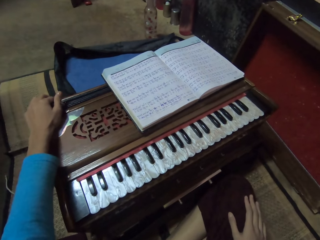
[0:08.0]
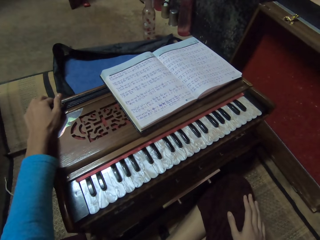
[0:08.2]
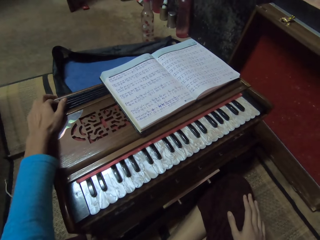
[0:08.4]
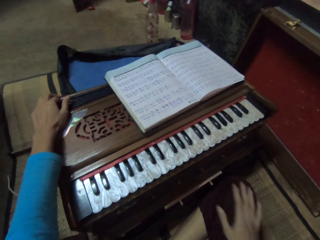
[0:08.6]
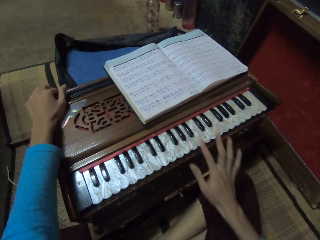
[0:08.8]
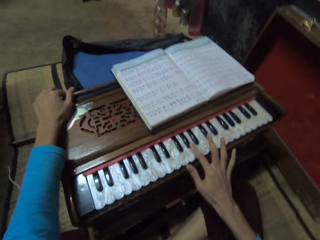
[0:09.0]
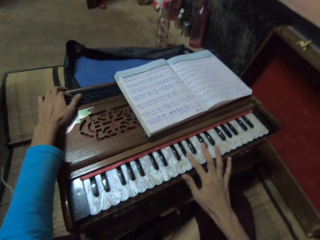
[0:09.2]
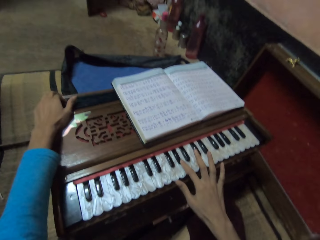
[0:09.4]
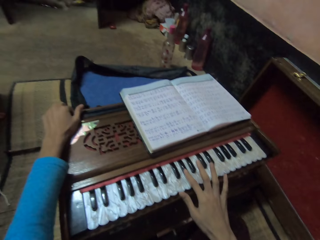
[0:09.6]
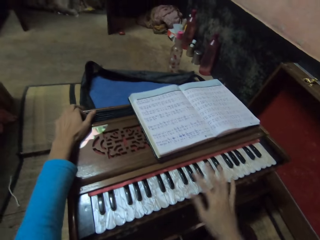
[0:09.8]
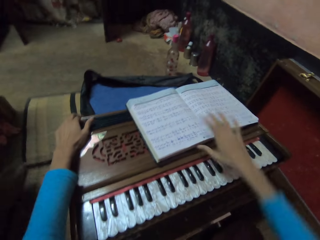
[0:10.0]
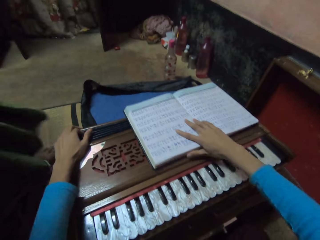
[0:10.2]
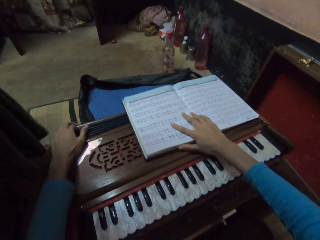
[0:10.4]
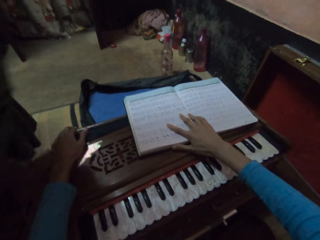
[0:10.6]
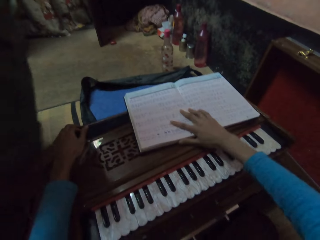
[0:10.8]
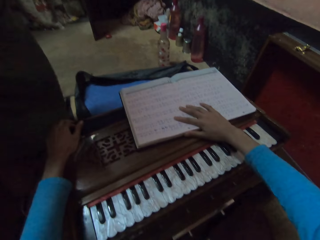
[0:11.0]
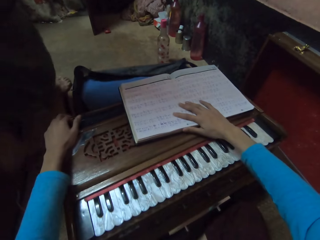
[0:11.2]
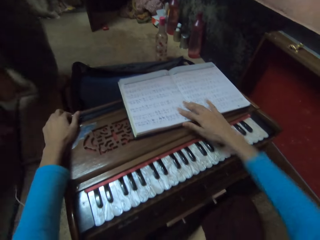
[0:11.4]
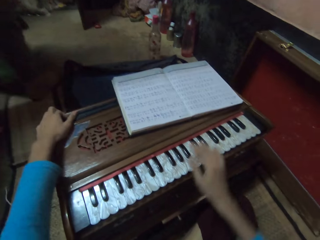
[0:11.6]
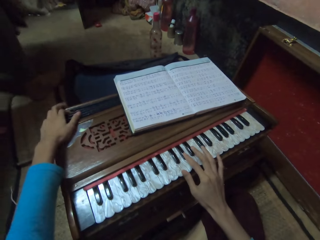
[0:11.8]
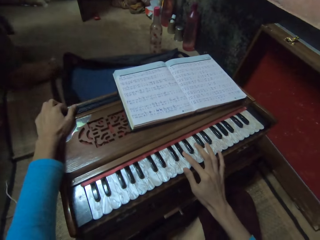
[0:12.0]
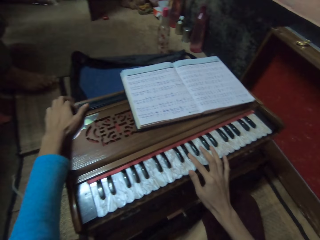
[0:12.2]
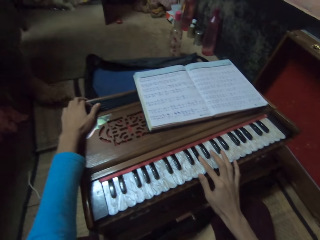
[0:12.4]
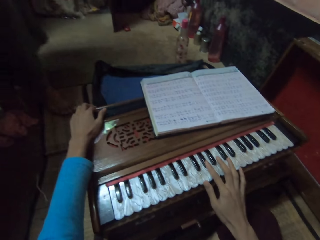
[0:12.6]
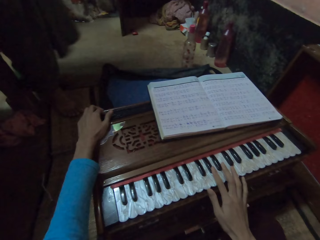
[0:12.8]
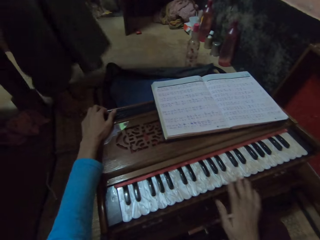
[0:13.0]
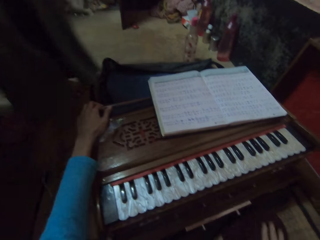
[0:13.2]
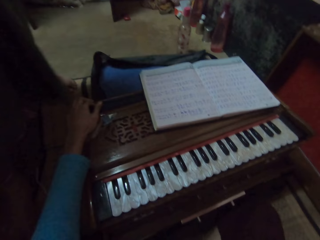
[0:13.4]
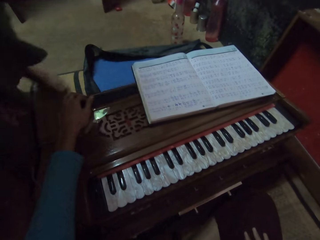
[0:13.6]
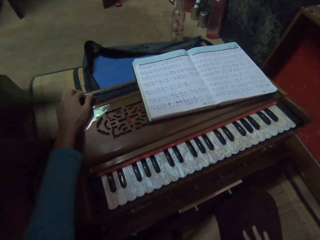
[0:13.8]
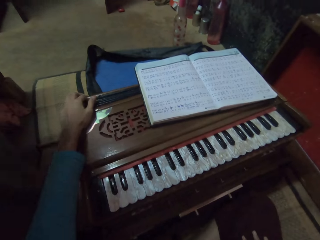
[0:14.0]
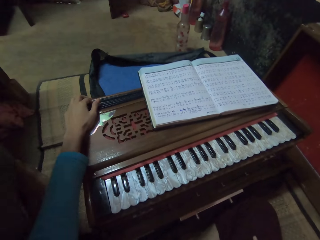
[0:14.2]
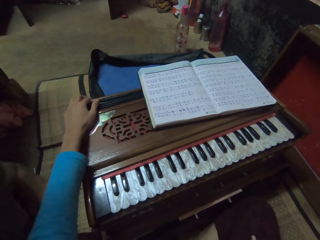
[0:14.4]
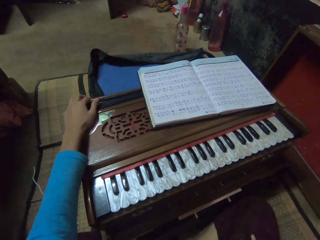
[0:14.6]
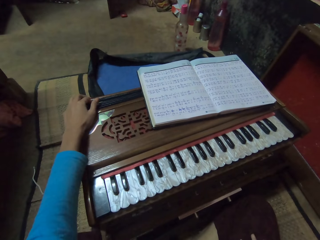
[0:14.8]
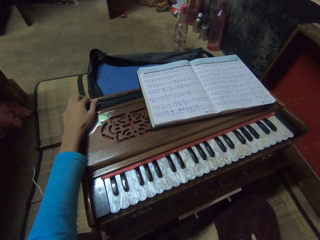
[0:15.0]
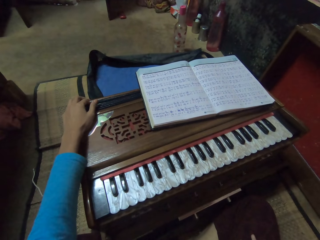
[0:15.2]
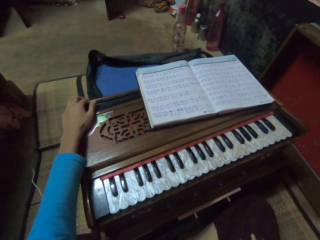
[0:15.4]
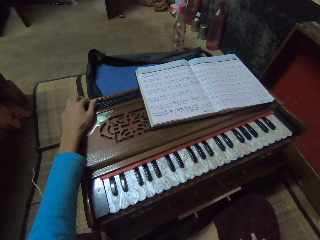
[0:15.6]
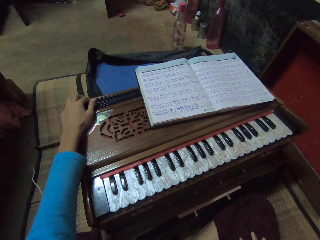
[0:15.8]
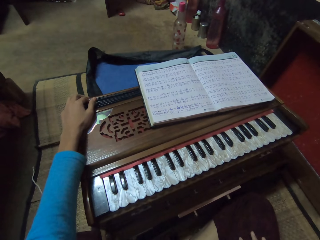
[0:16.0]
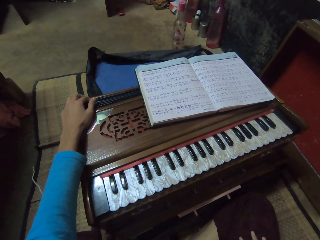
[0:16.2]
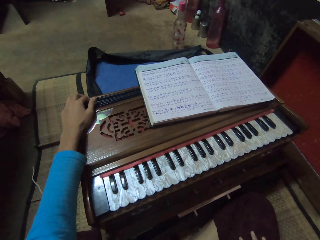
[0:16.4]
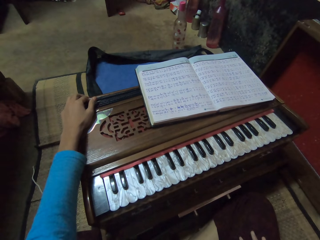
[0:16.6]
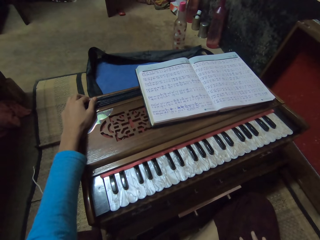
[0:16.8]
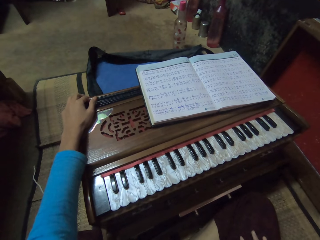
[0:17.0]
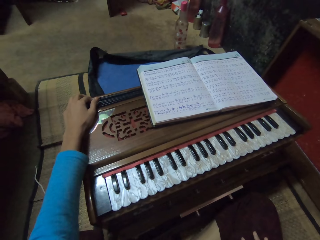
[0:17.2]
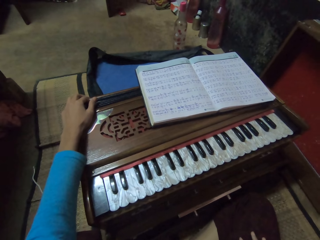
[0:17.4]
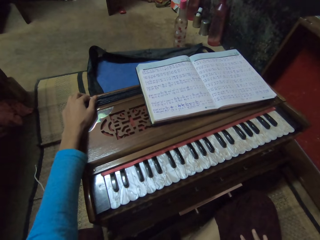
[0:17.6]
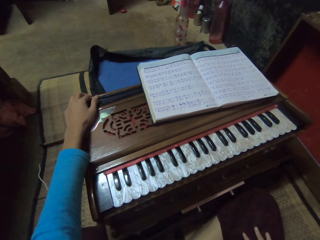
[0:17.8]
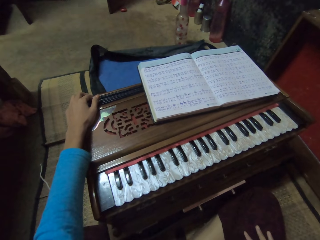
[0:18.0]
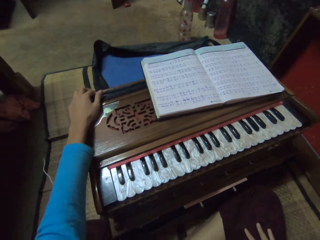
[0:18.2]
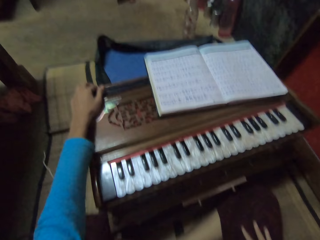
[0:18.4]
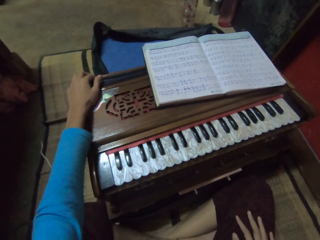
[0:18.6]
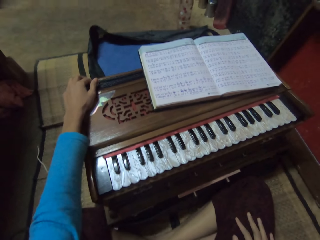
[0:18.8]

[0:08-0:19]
The camera wearer holds the piano keys. A lady walks past the camera wearer. The camera wearer adjusts a musical book on the musical organ with her right hand. She holds the piano keys. The lady walks back. The camera wearer plays the musical organ with both hands. She lifts her hand from the piano keys and places her right hand on her lap. The lady walks past the camera wearer.

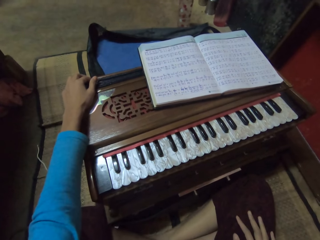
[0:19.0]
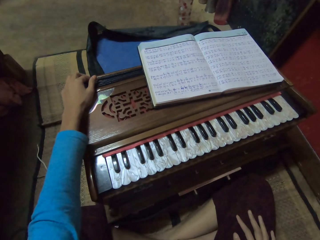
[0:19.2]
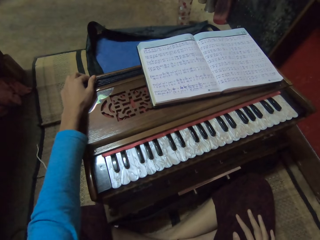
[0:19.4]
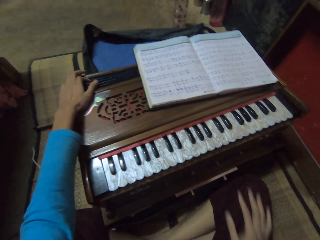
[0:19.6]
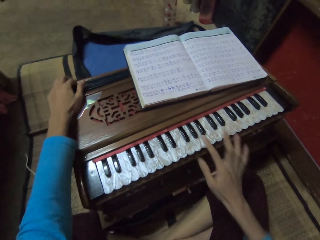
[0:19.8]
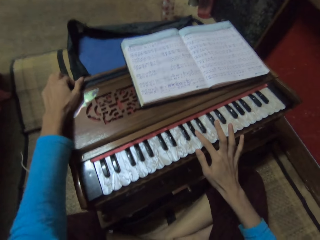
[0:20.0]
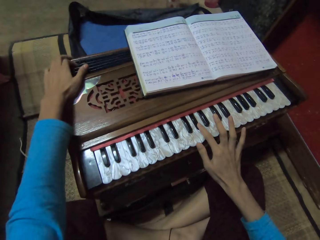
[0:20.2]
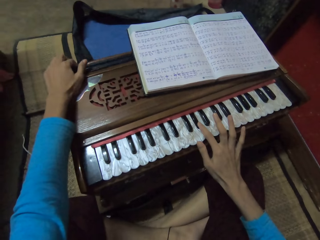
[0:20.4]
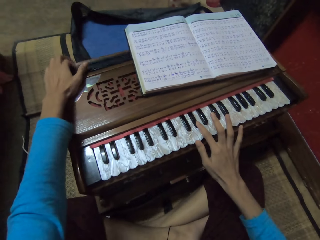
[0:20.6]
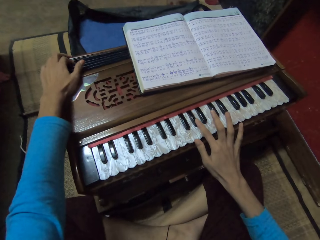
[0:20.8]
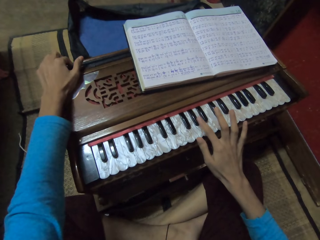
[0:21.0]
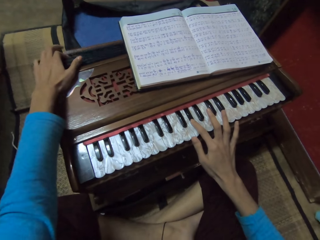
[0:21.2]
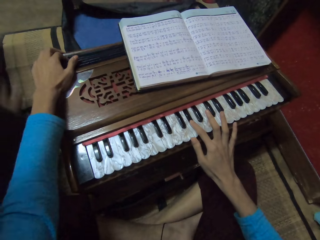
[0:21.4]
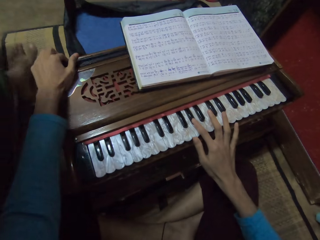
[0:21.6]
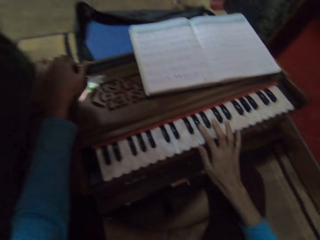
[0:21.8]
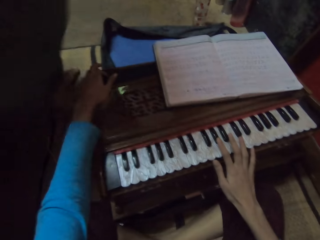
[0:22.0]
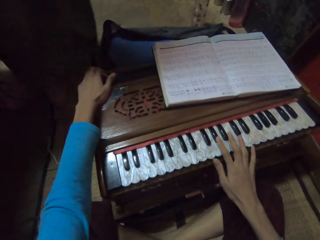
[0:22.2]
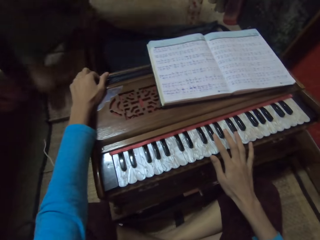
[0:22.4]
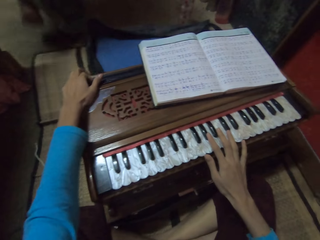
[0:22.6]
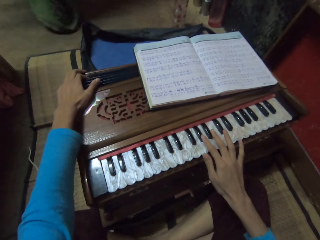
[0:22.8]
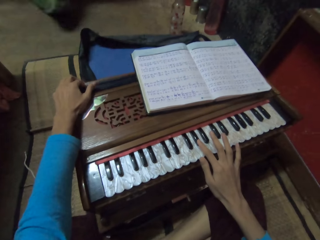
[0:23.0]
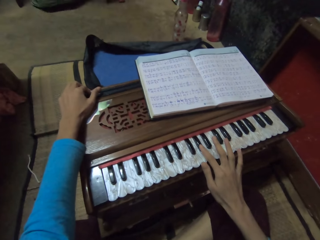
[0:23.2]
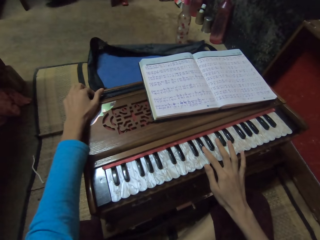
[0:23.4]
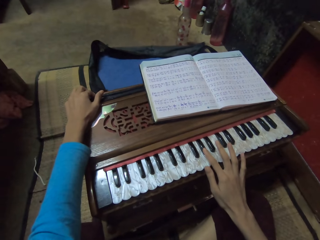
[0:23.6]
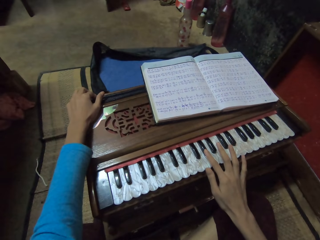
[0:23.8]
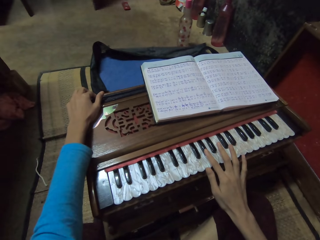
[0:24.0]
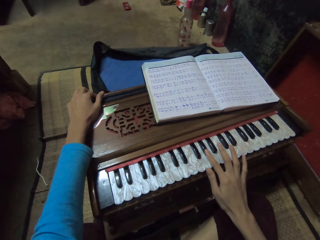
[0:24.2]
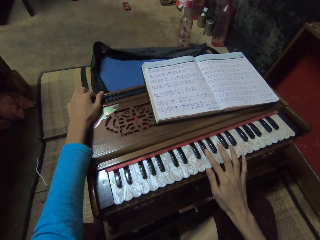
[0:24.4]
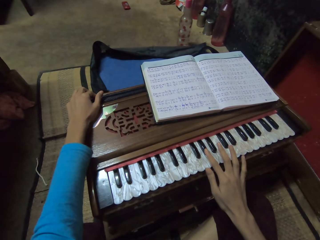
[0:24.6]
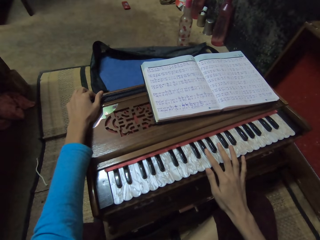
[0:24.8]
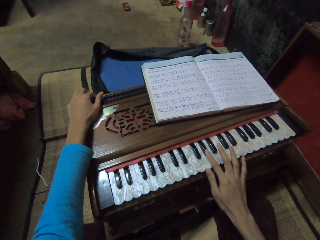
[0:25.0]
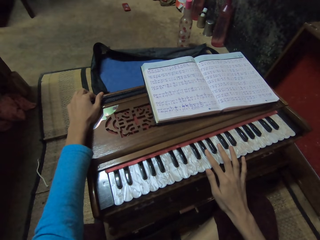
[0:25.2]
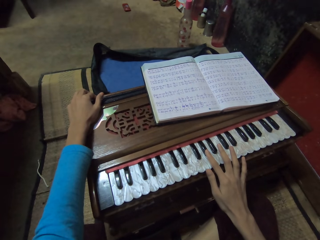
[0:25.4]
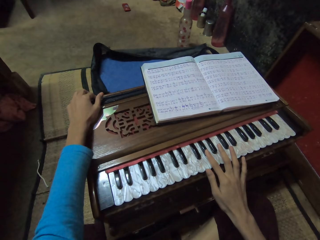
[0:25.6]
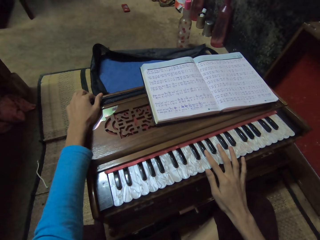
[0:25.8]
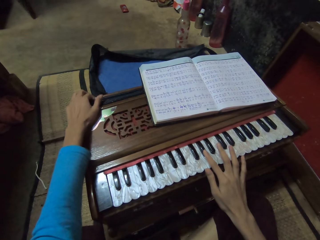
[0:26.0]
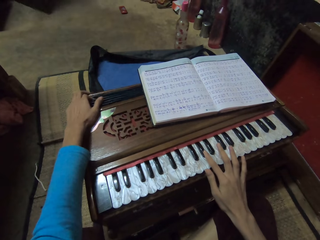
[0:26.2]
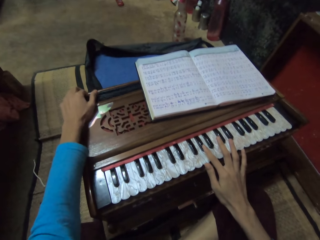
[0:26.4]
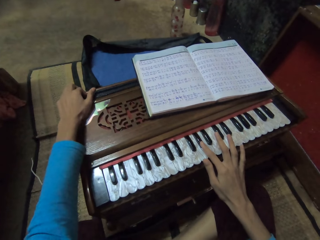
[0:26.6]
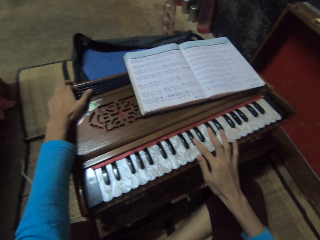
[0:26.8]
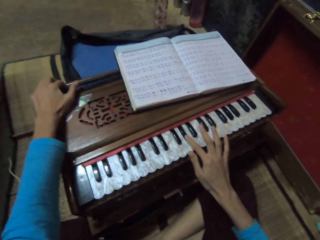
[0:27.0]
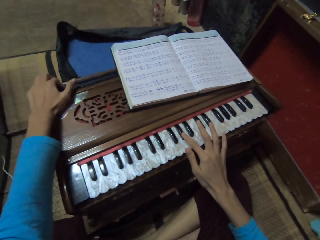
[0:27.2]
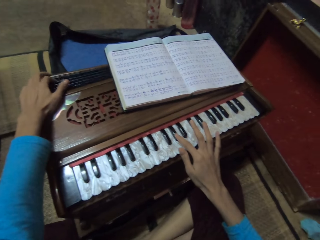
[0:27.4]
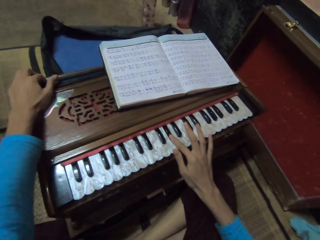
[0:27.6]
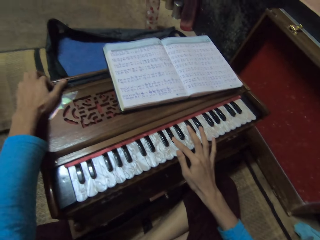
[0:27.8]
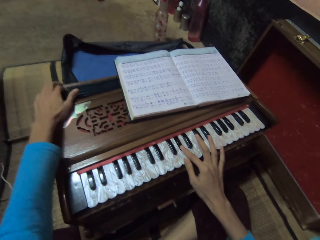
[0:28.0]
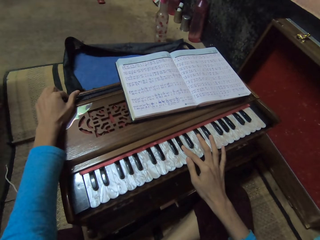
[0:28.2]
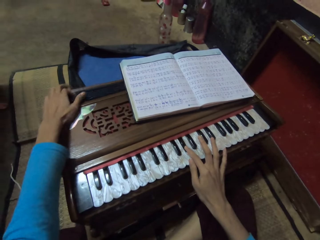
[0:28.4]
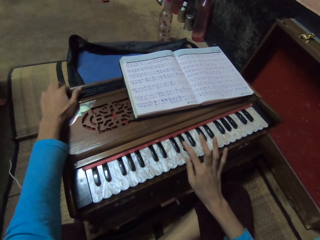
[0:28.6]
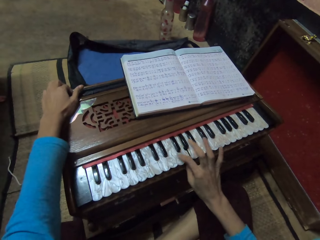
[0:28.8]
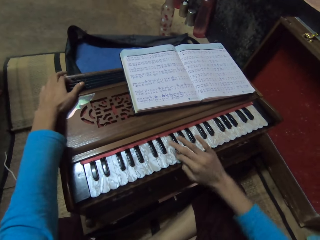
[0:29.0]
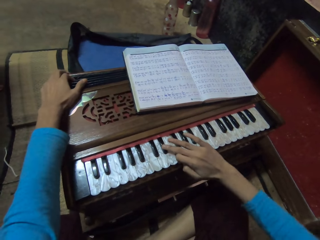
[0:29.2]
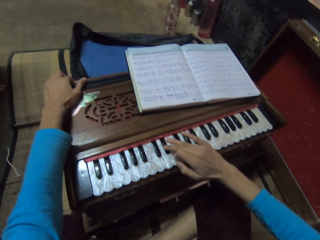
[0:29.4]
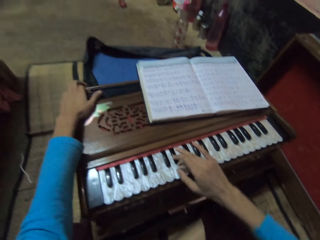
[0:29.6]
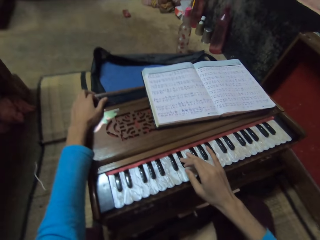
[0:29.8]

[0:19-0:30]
The camera wearer holds the piano keys. They play the musical organ with both hands. A lady walks past the camera wearer. The camera wearer converses with the lady. They sing and play the piano with both hands.
